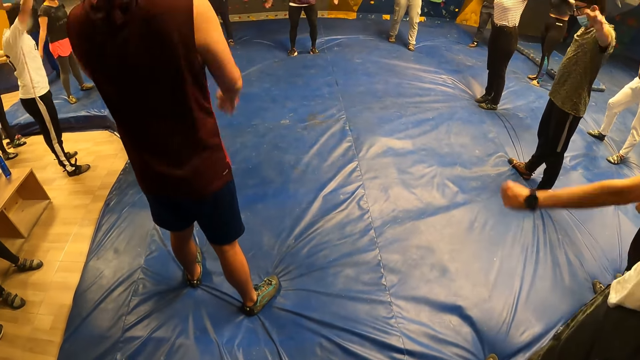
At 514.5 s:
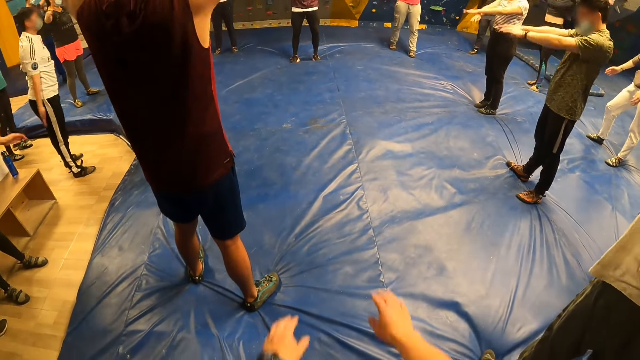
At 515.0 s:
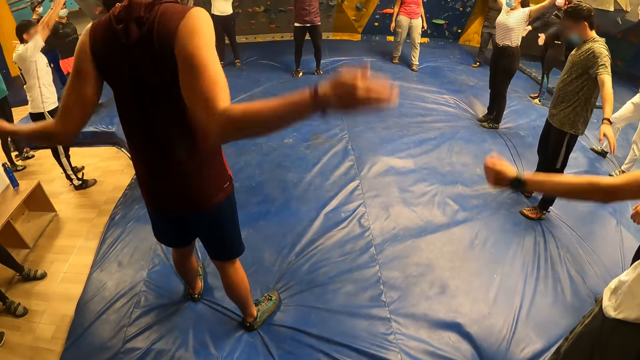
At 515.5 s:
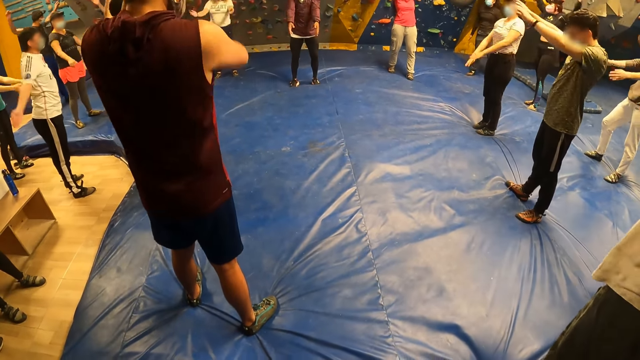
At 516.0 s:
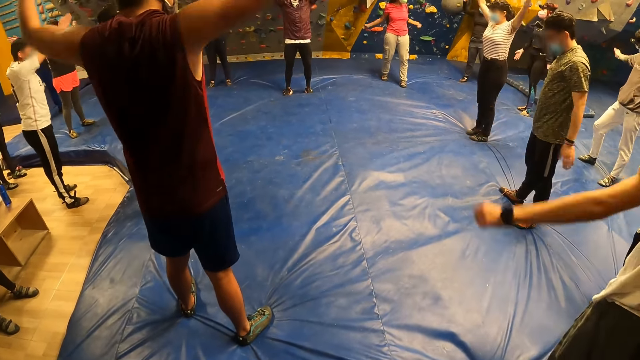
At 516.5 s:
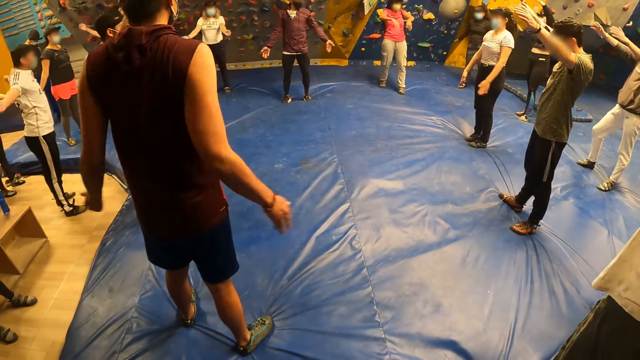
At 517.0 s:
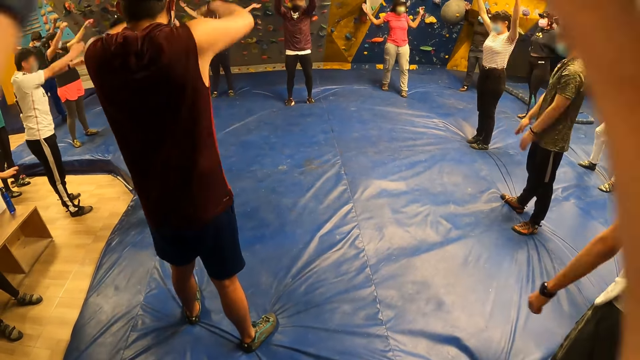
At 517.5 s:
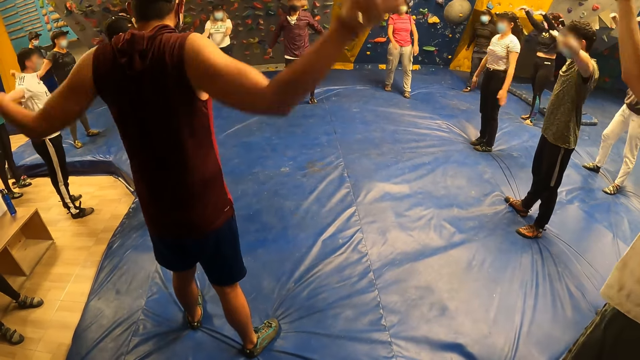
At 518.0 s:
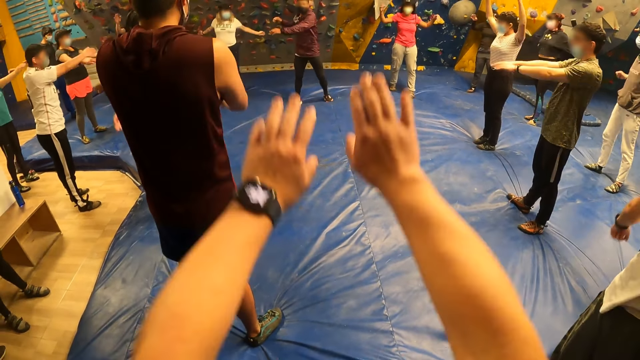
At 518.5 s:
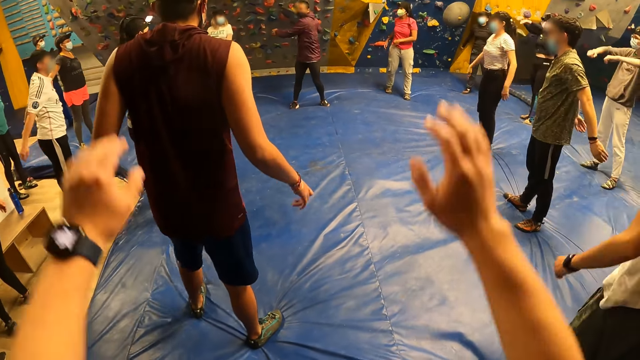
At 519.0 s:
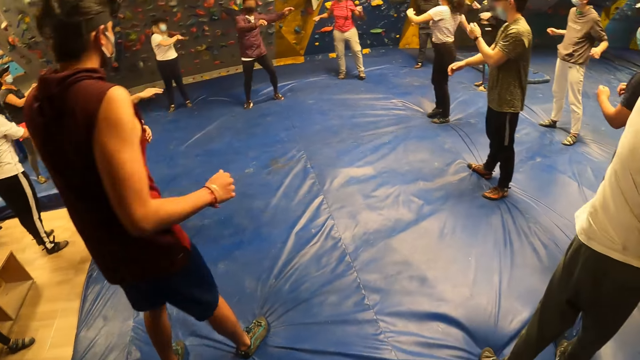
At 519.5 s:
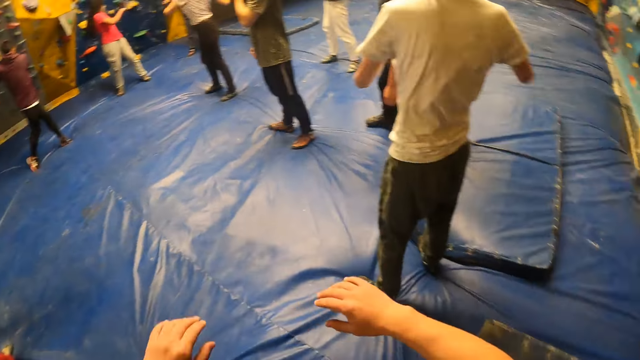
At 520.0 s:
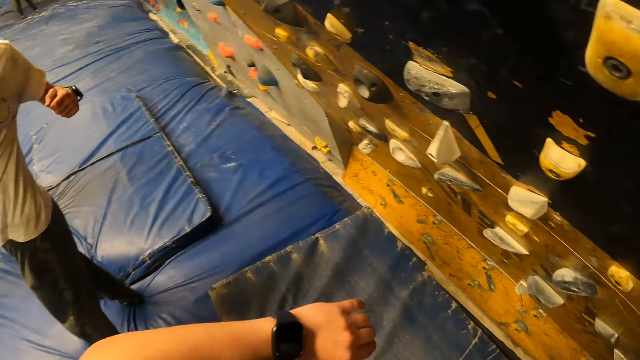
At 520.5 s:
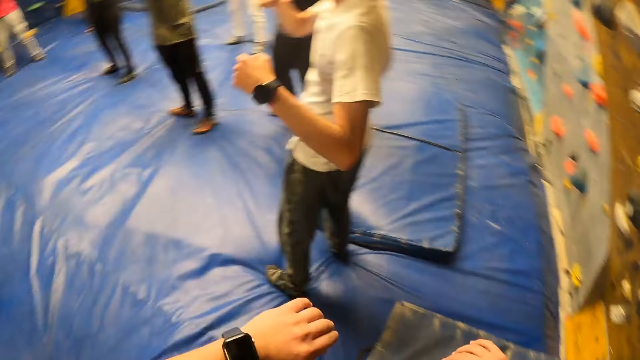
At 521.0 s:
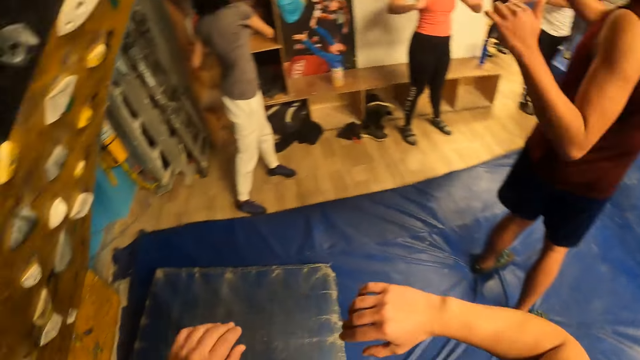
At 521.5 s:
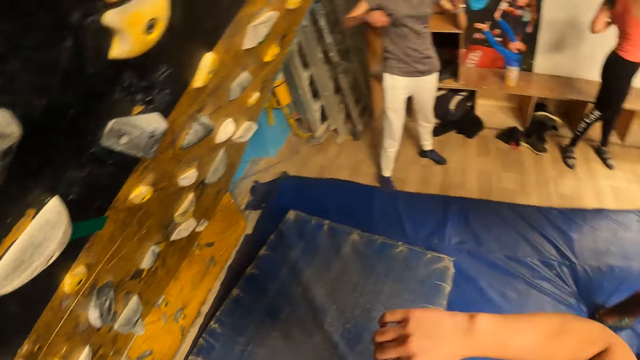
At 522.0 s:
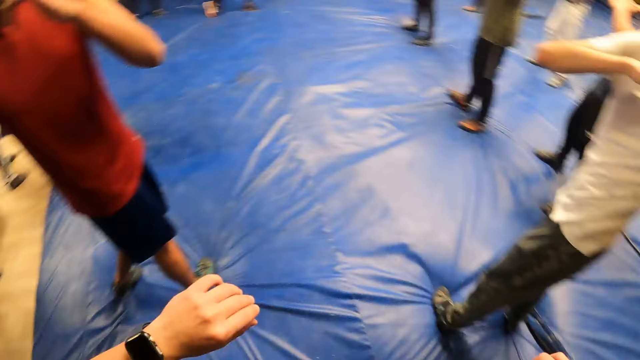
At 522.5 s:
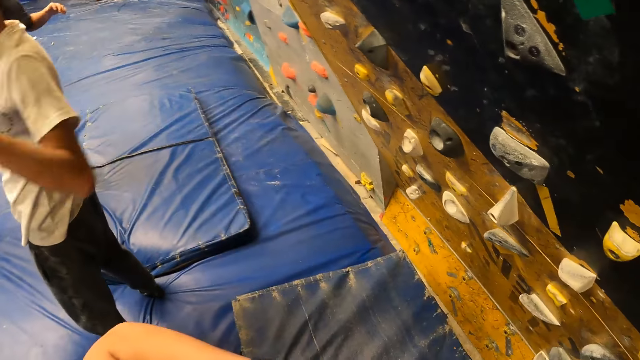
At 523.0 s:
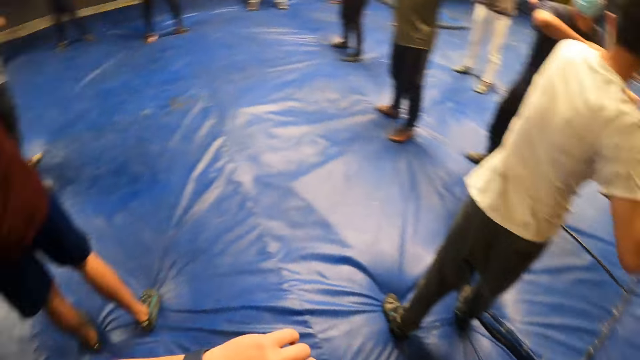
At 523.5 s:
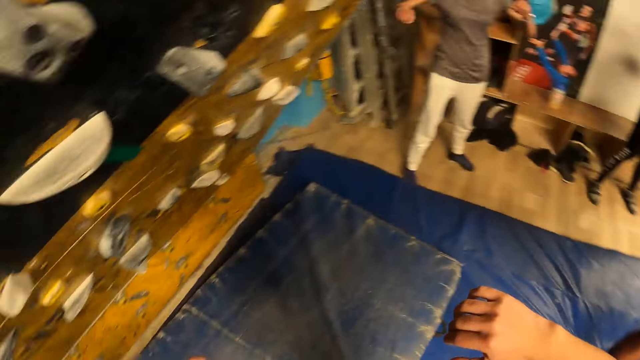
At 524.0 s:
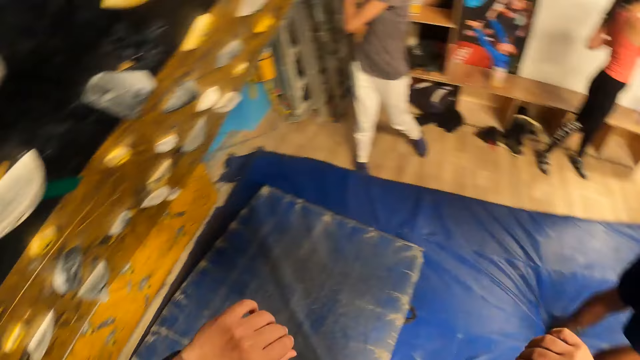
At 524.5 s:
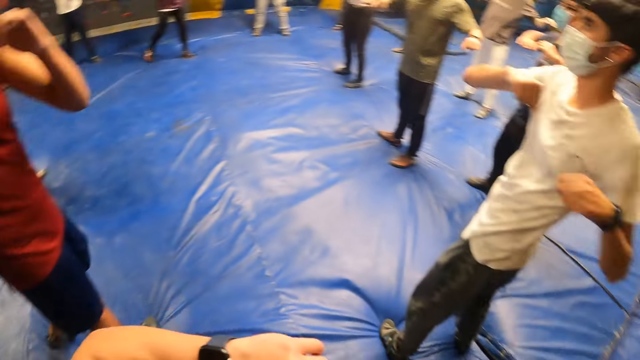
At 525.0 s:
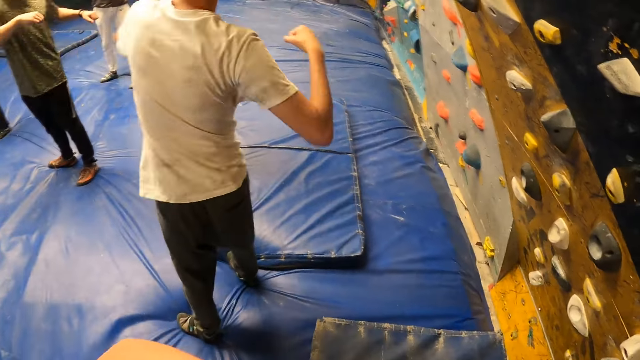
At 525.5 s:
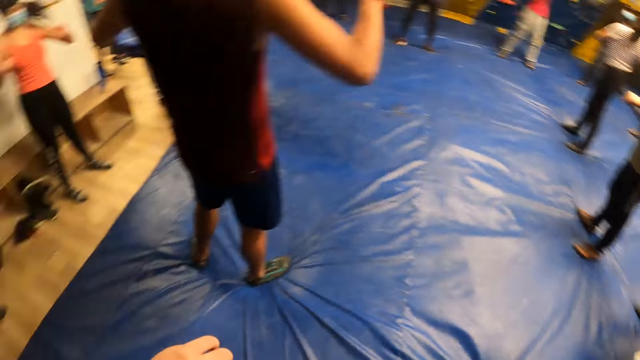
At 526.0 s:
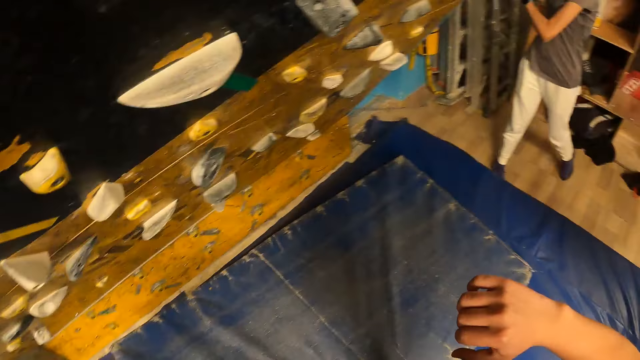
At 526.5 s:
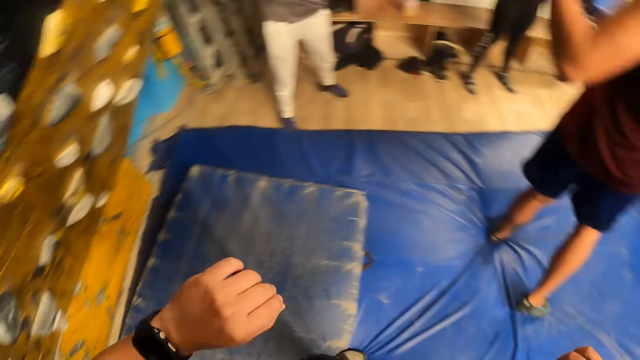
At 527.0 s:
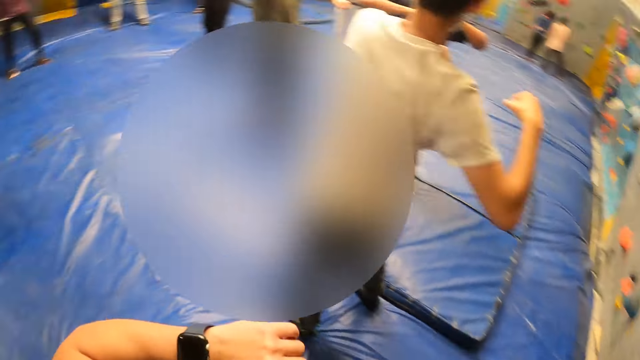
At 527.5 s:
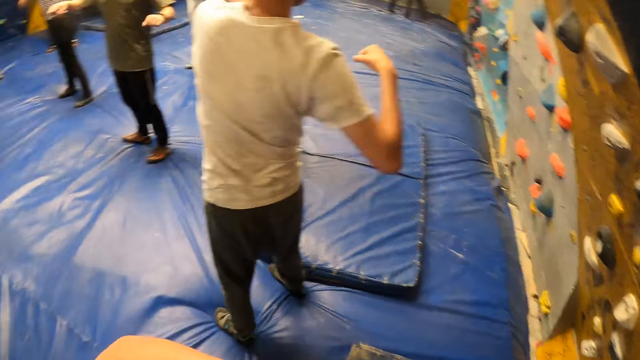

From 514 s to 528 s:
The instructor exercises his back. The camera wearer exercises his back. A man swings body. The camera wearer looks around. Twelve other men and three ladies swing body. Another man moves hand. The camera wearer swings body and looks around.

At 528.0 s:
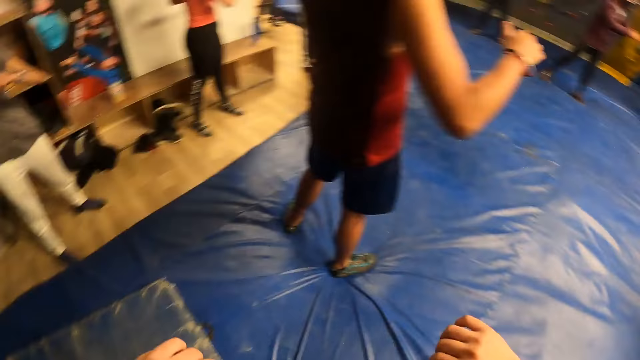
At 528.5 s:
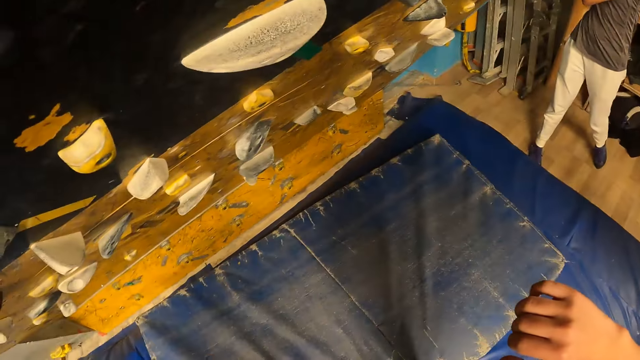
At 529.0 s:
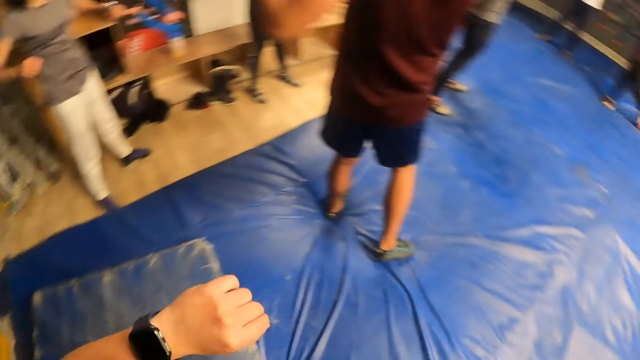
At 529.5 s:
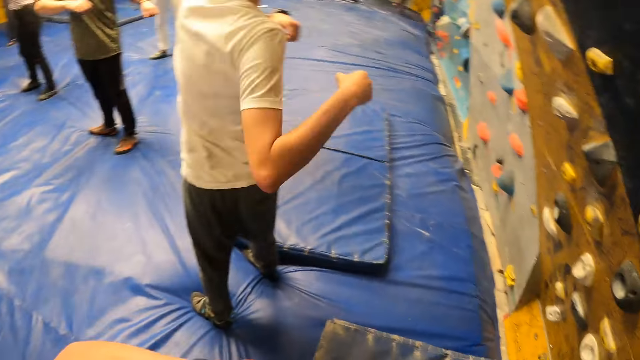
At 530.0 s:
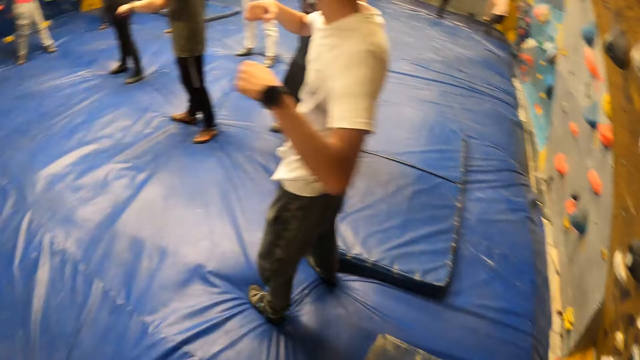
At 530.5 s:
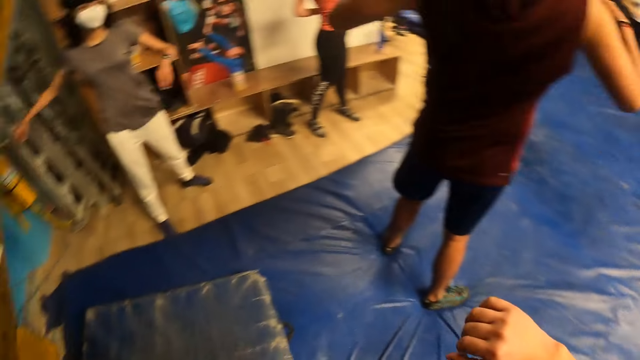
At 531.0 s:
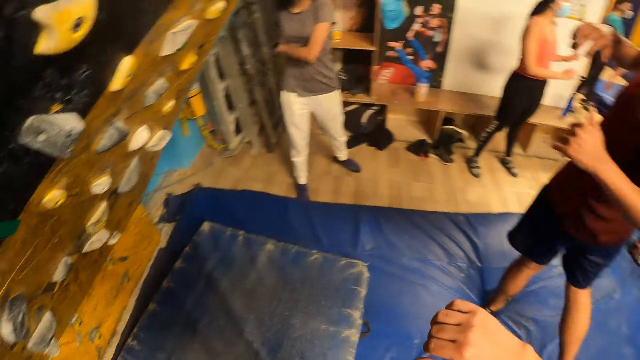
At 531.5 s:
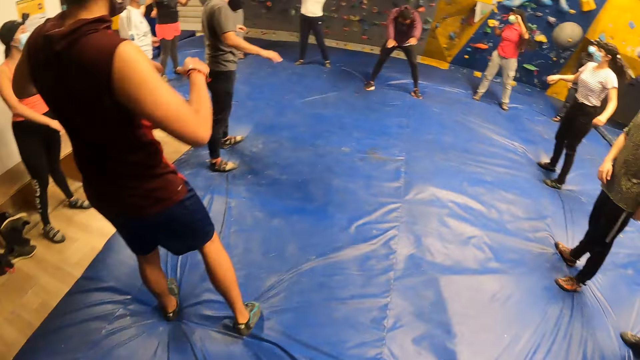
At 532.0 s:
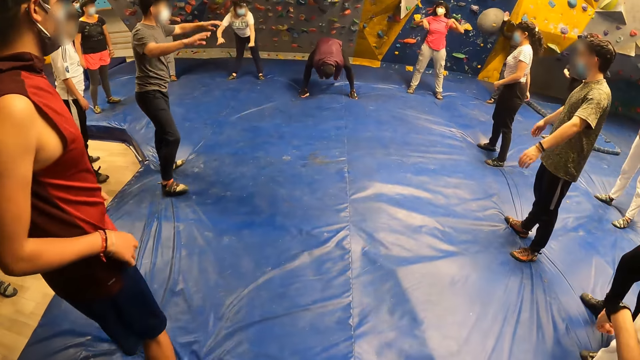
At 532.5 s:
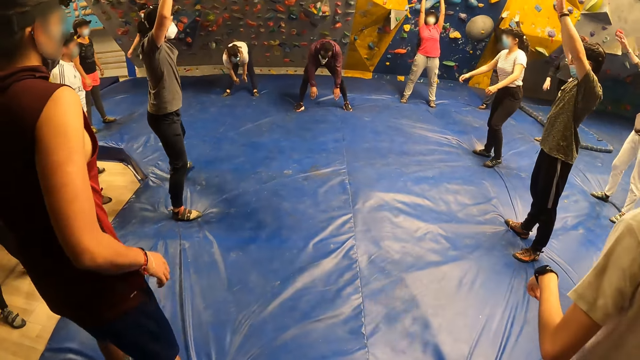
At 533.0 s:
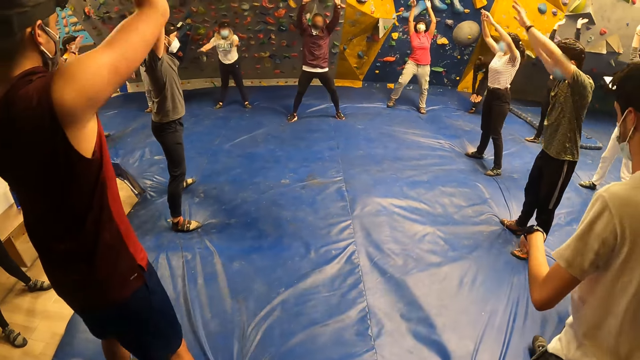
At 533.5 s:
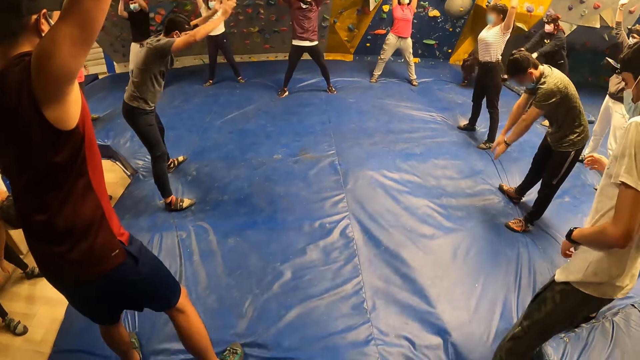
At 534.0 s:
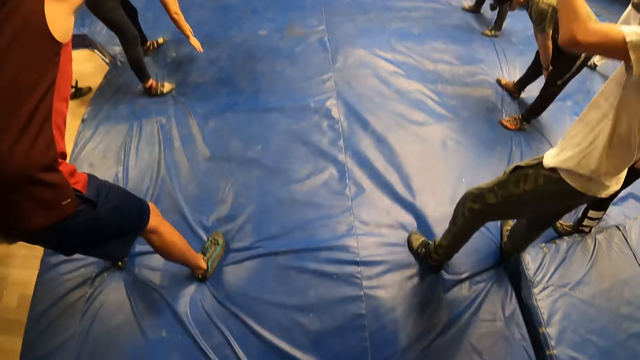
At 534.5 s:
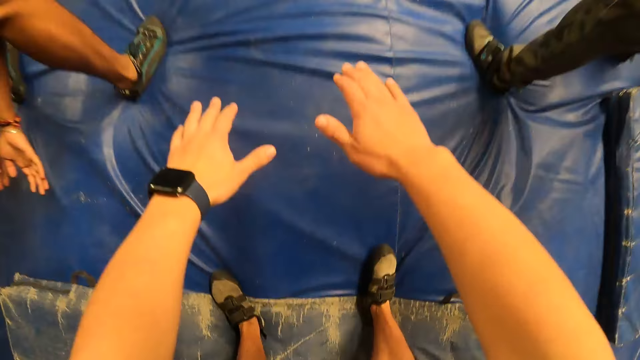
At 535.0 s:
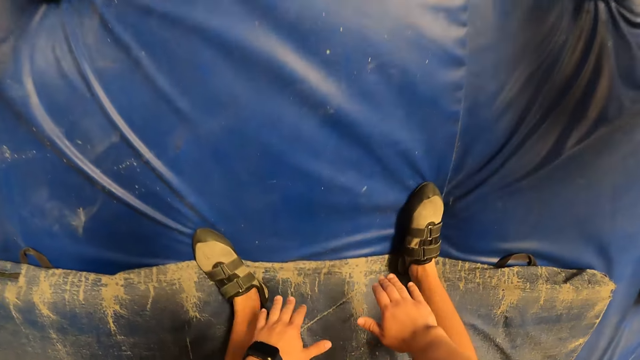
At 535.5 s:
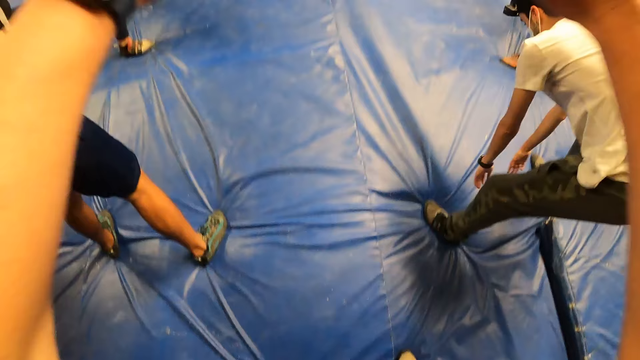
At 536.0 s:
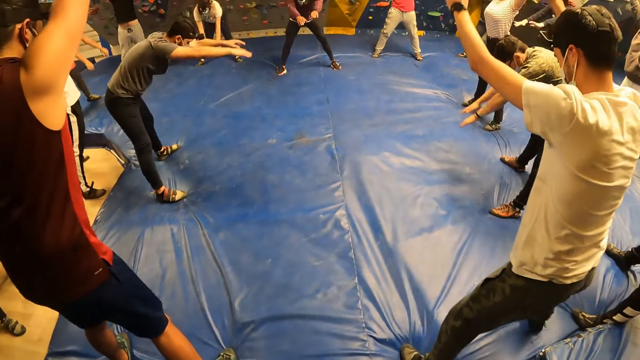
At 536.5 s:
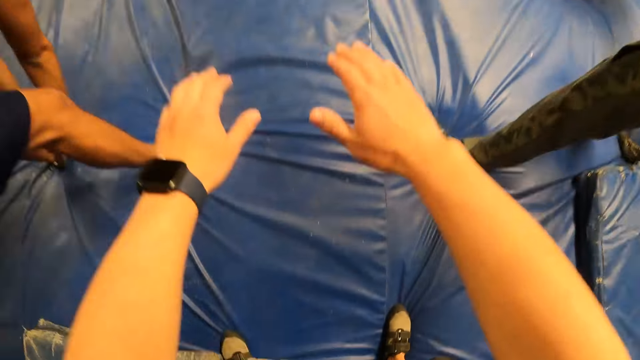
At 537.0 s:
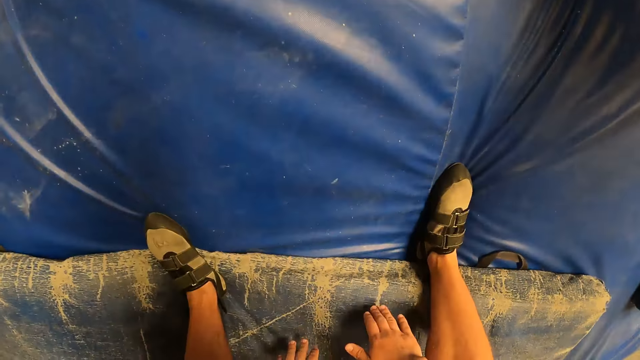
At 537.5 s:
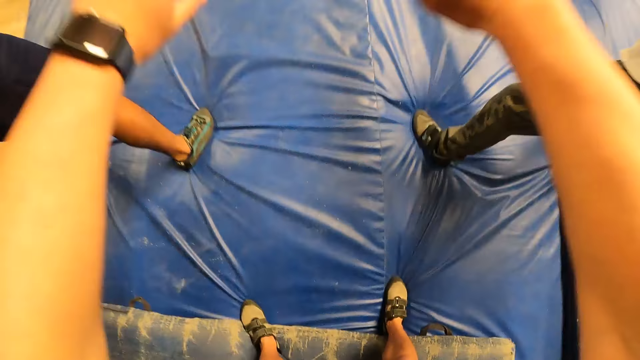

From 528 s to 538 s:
The camera wearer swings hands. Nine men and three ladies swing hands. Another man swings. Two other men and one of the first men swing hands.
